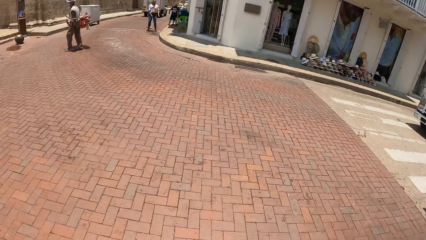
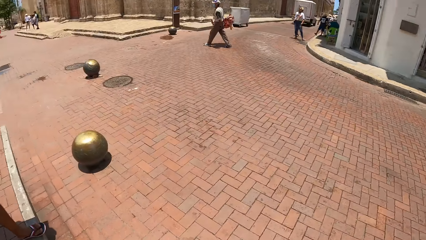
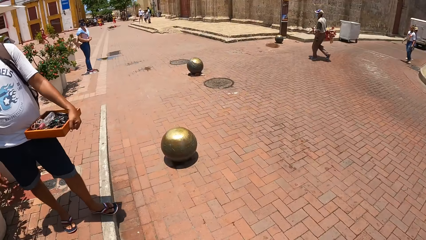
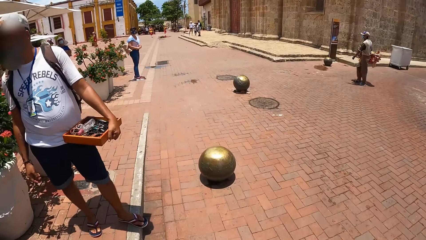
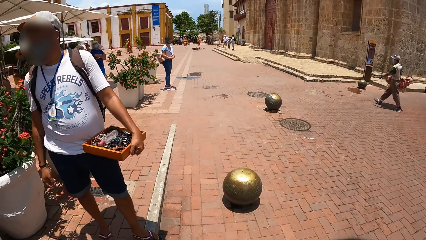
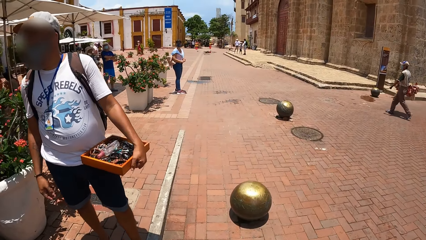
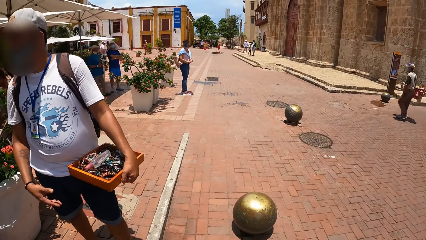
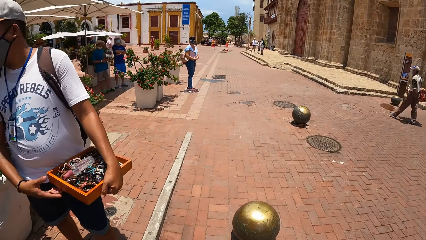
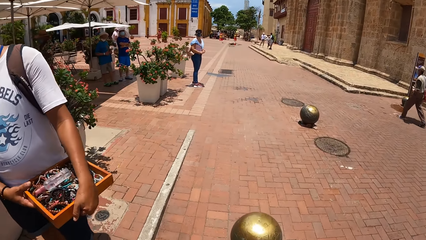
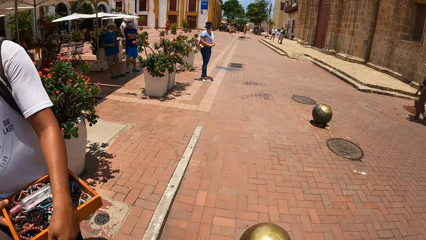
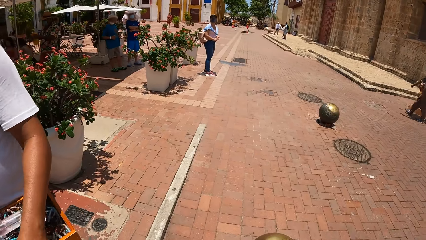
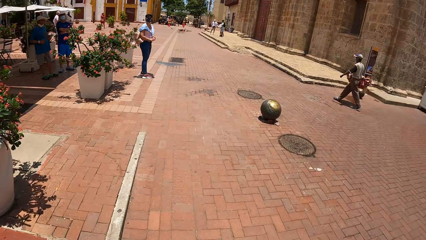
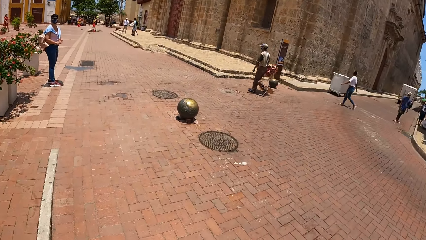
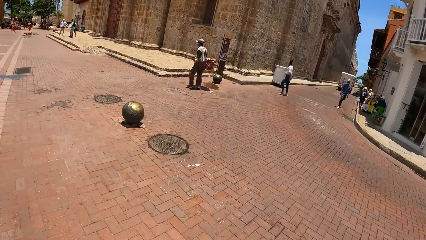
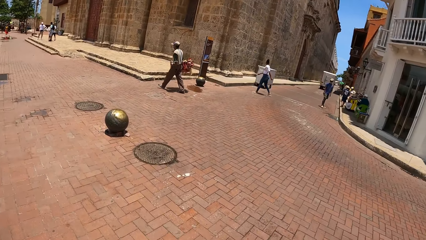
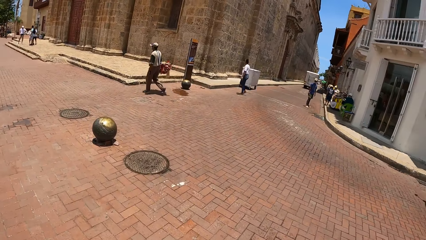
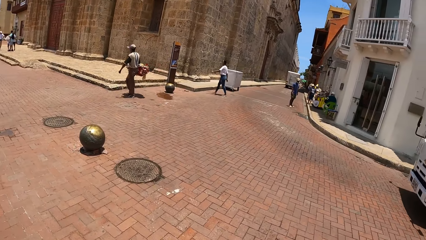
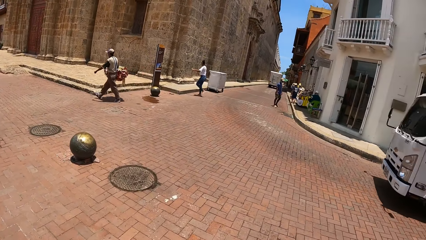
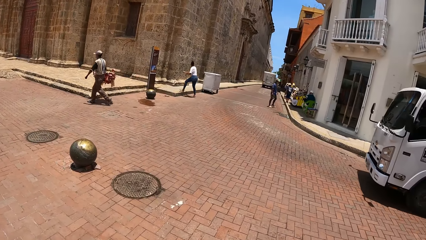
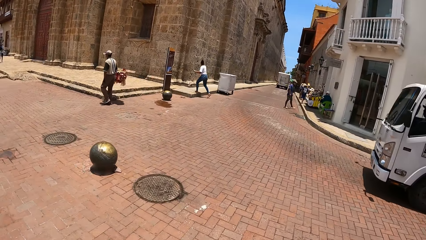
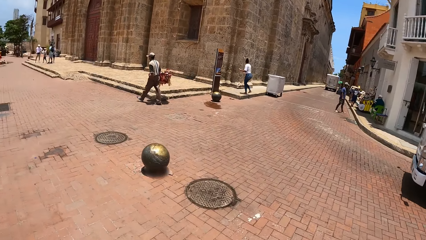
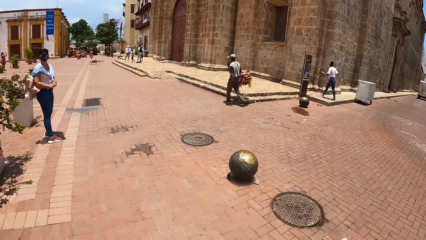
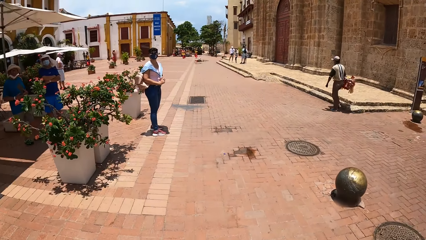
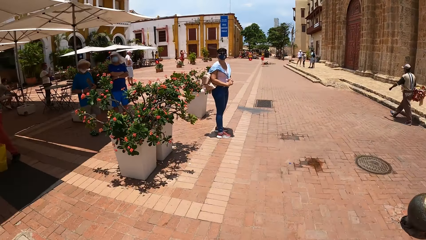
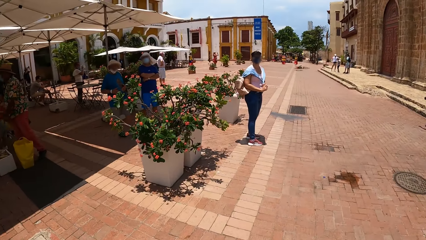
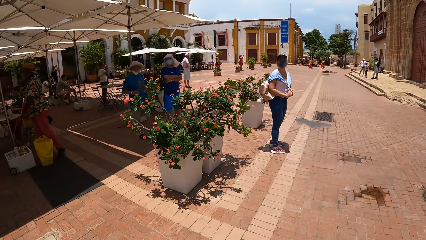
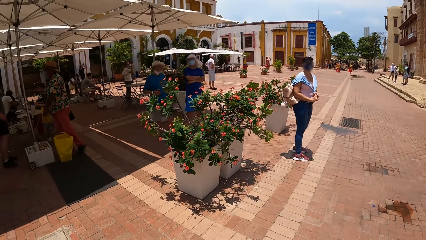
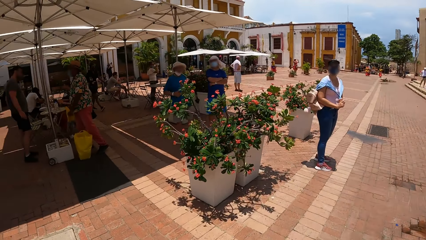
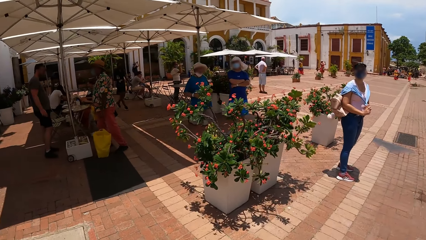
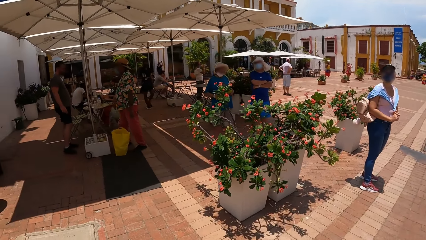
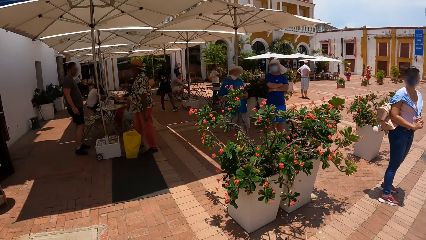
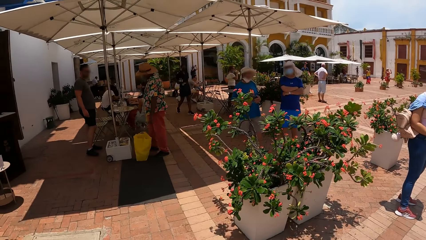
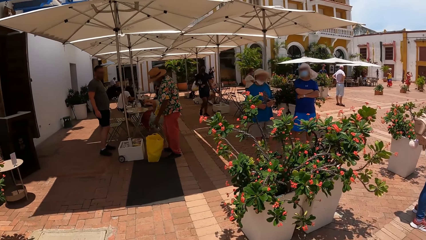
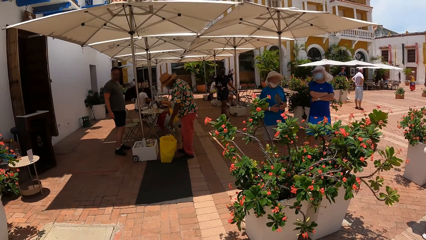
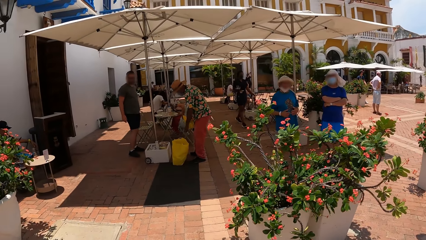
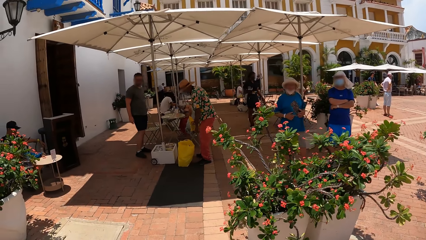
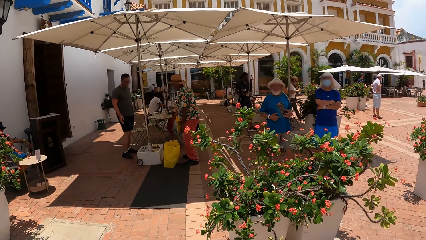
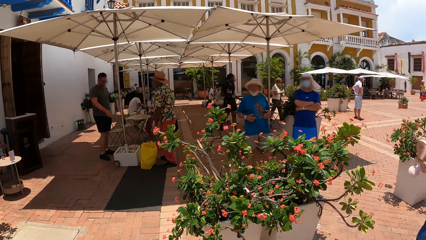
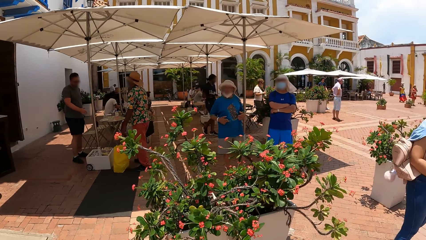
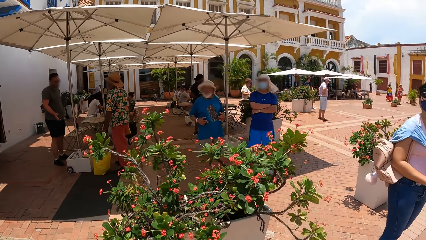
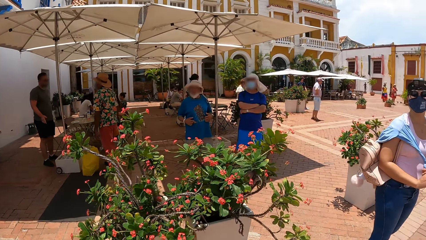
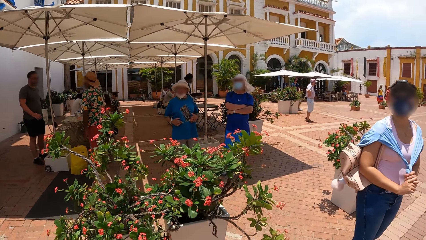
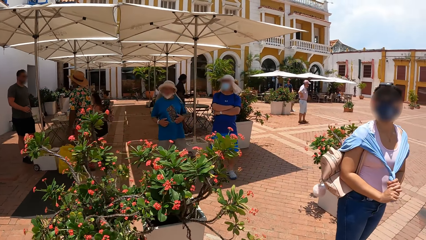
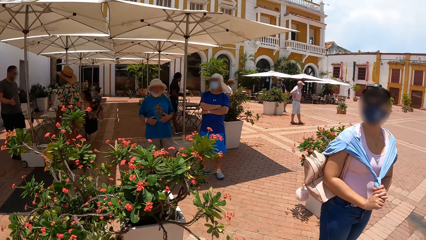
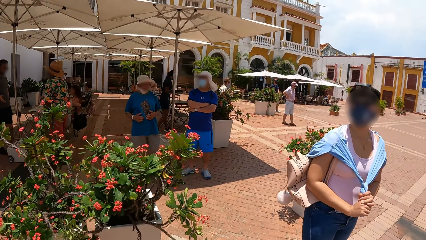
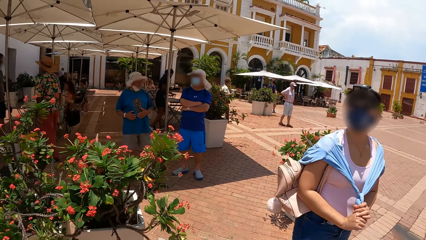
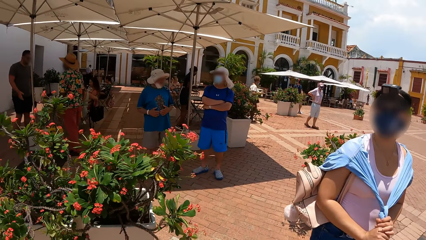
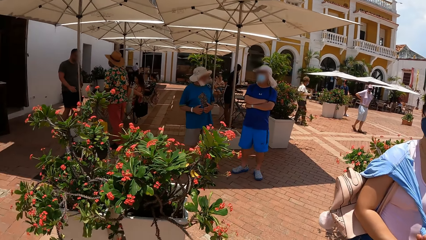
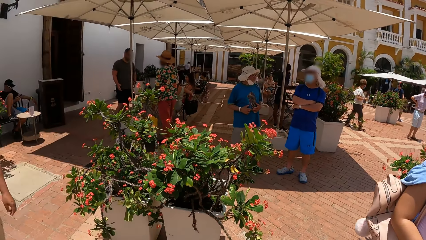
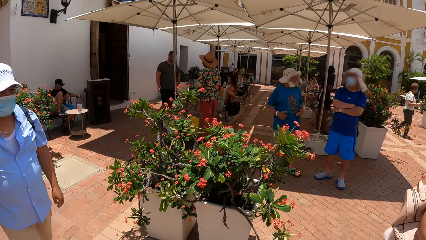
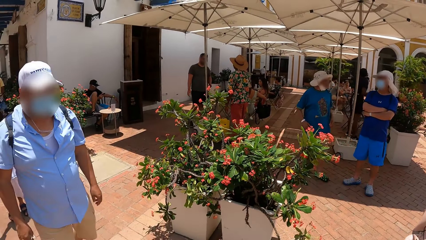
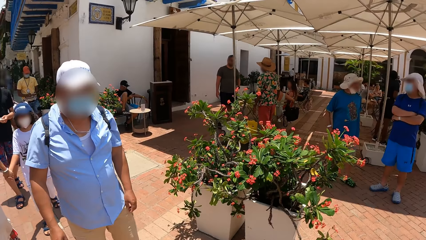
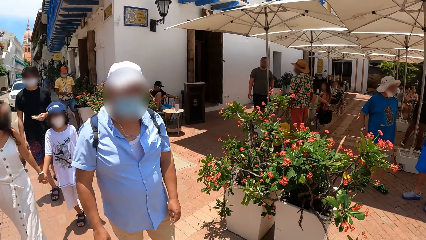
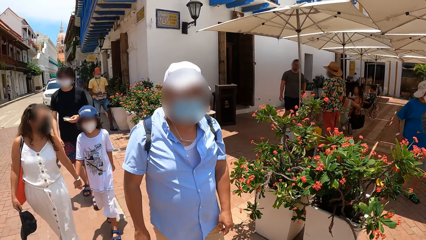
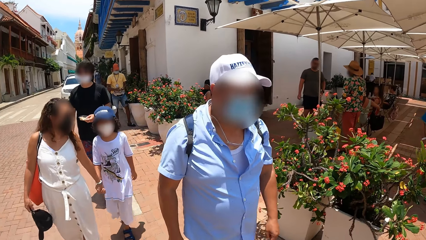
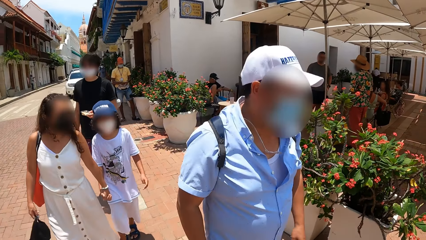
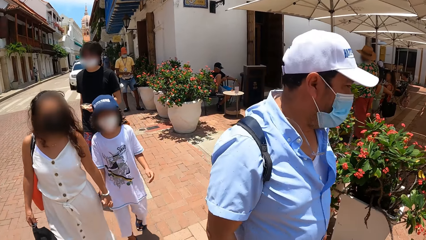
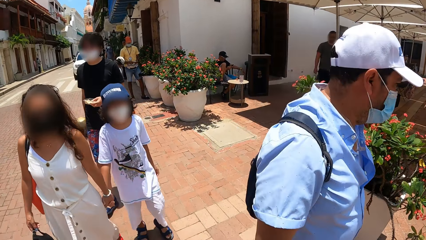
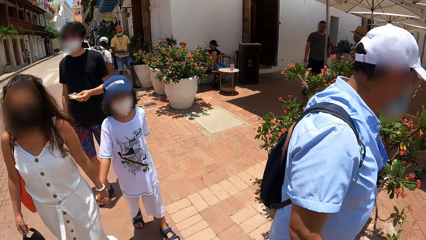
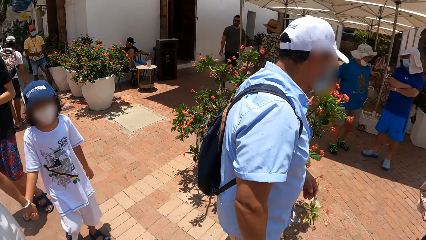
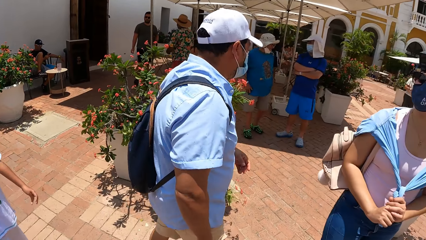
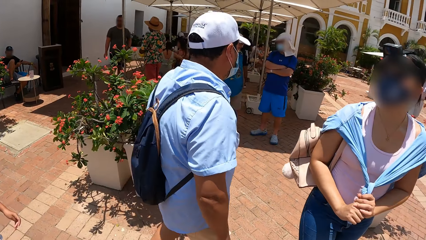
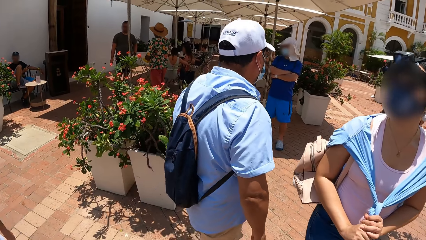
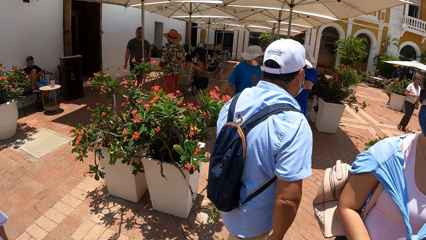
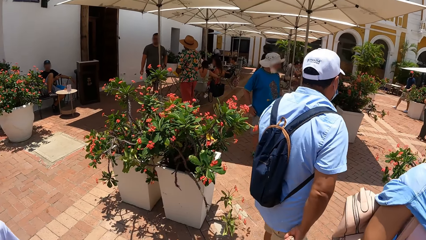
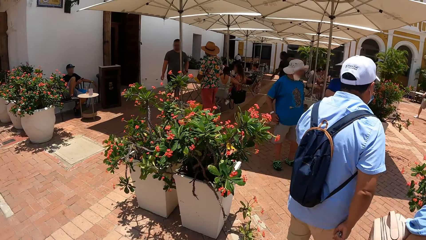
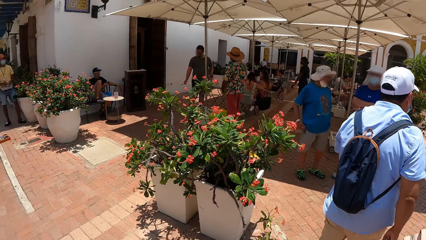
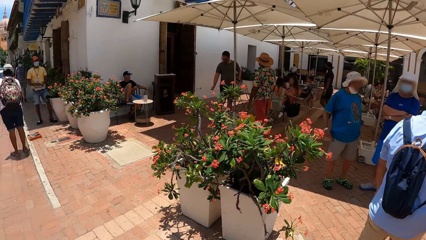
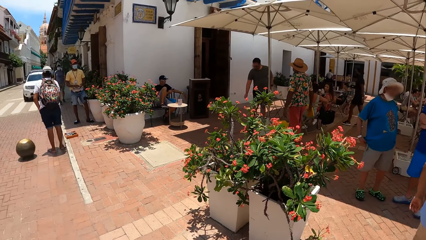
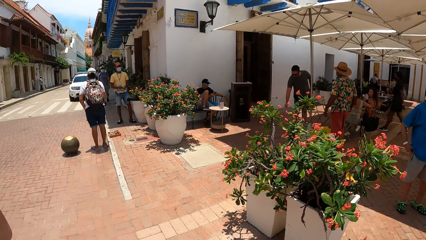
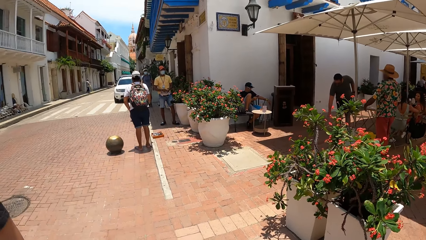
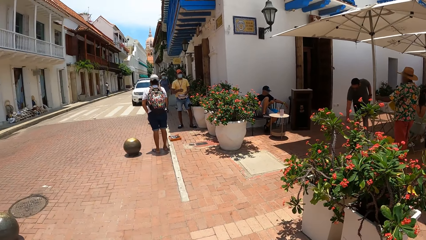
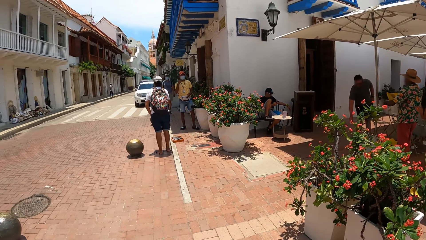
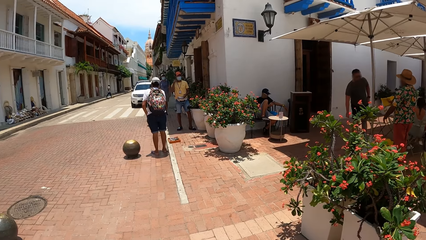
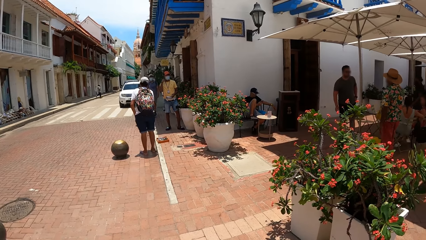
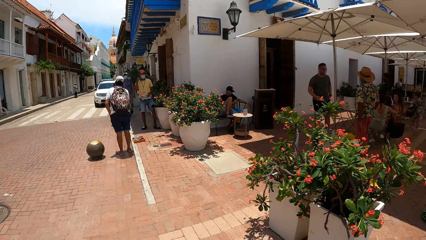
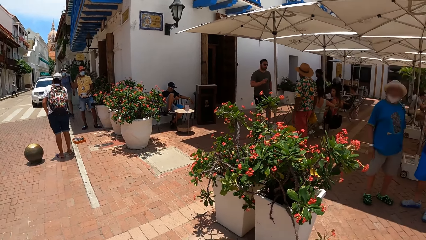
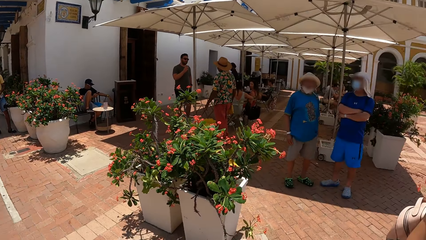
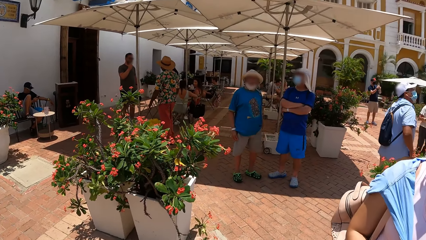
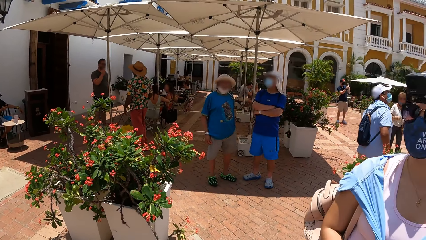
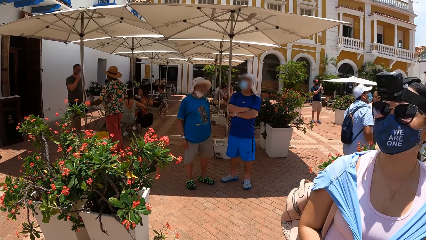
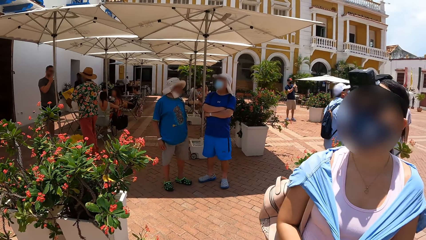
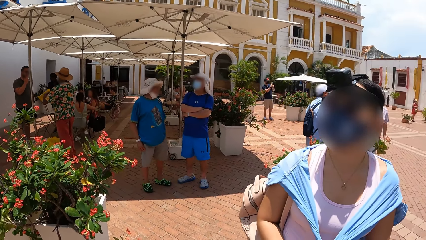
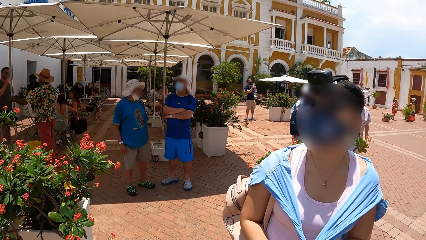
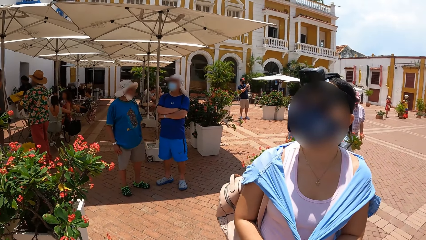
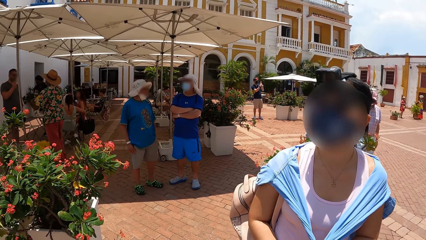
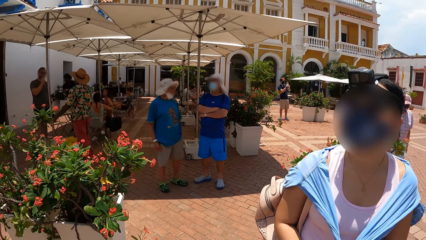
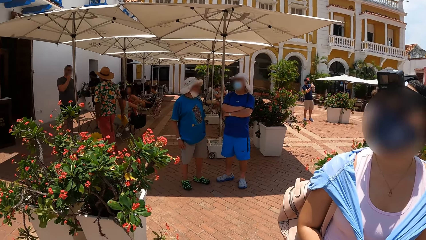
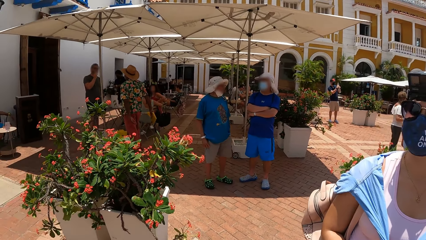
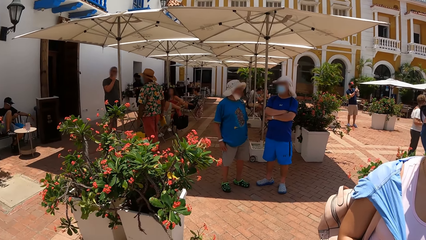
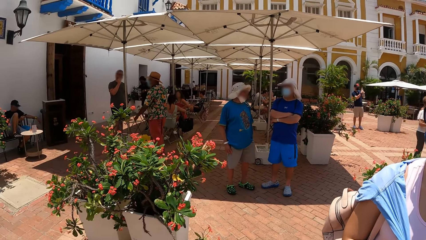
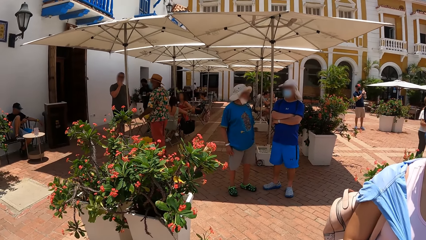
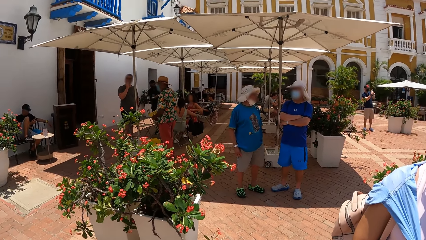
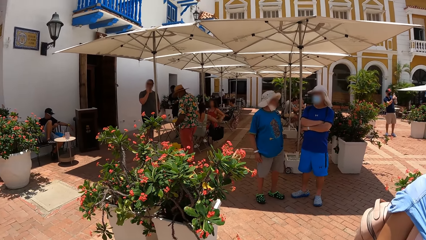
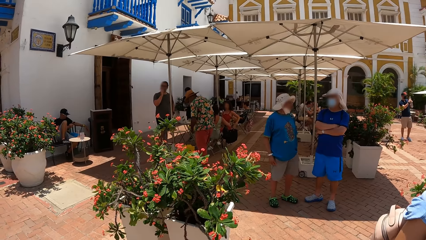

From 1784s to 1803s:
The camera wearer turns forward. They look forward and walk forward. They look right. They look left. They look around the city. They turn back. They look forward. They turn right. They turn left. They look forward. They turn right. They converse with a woman. They stare at the woman. They look forward.
